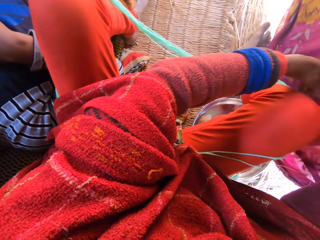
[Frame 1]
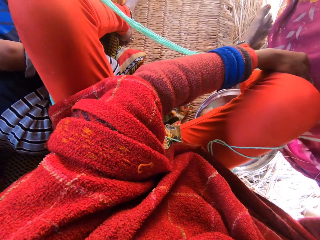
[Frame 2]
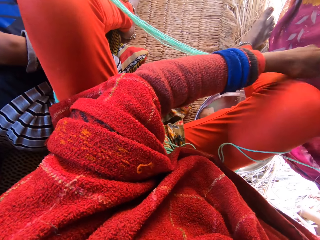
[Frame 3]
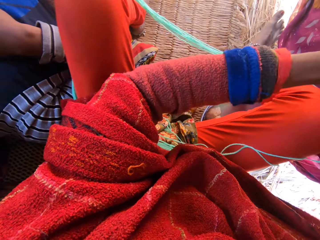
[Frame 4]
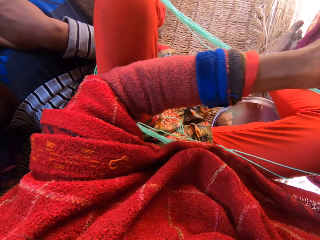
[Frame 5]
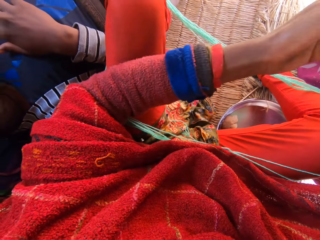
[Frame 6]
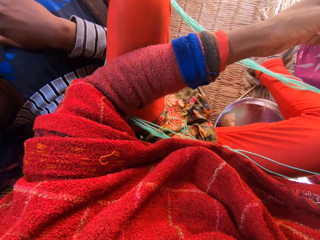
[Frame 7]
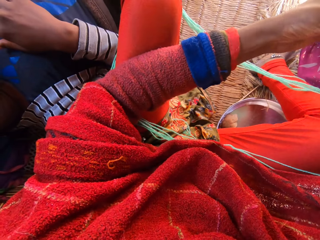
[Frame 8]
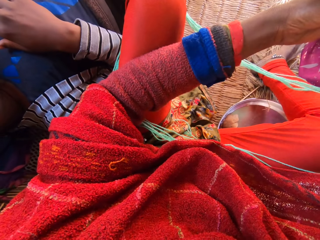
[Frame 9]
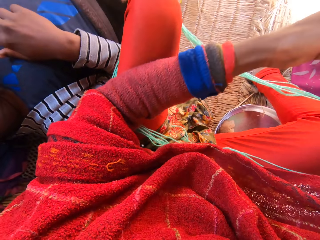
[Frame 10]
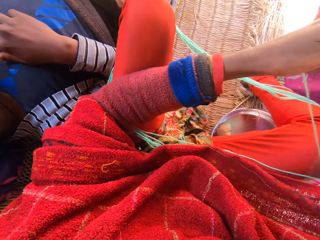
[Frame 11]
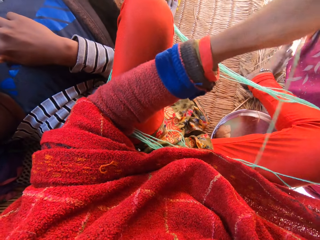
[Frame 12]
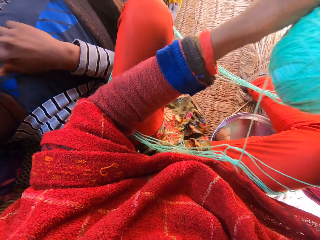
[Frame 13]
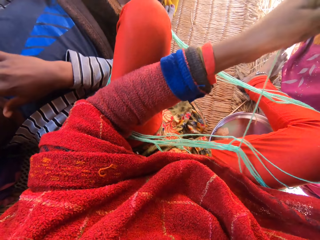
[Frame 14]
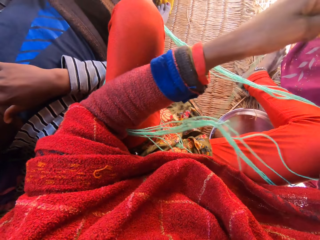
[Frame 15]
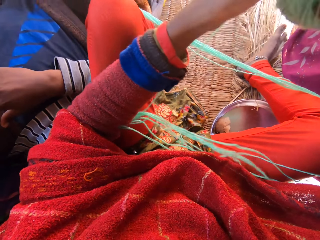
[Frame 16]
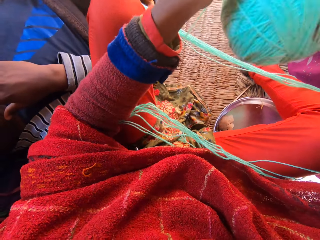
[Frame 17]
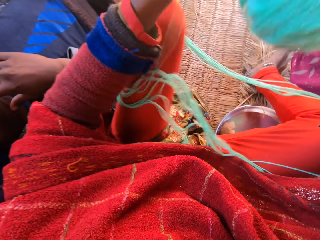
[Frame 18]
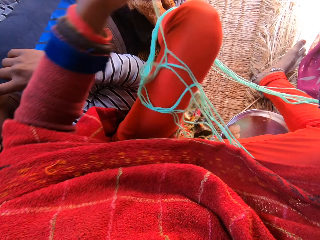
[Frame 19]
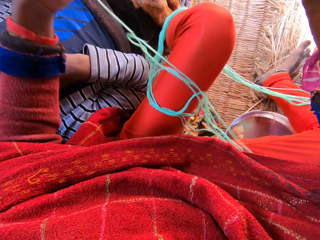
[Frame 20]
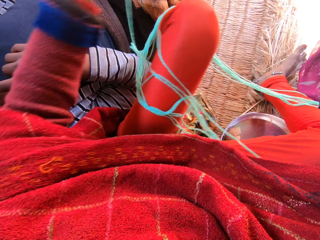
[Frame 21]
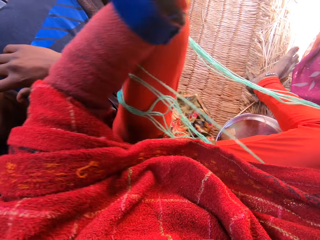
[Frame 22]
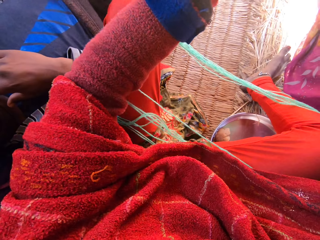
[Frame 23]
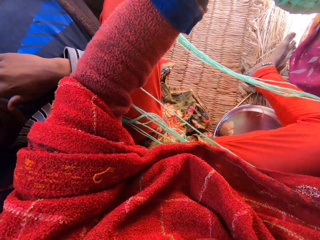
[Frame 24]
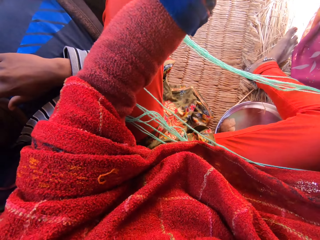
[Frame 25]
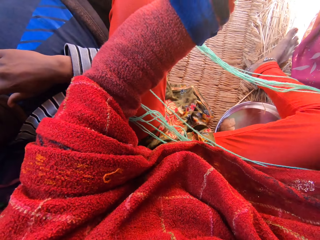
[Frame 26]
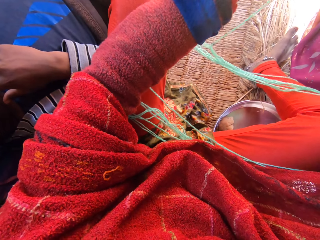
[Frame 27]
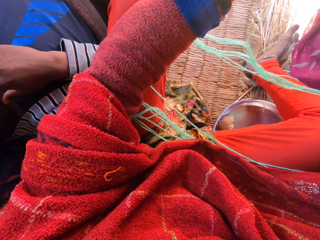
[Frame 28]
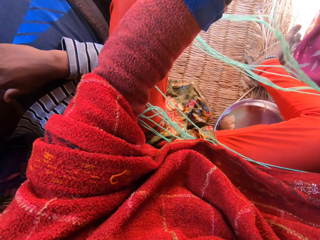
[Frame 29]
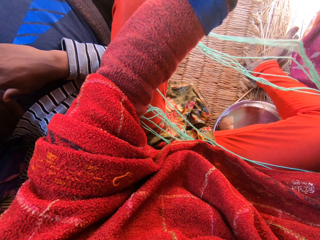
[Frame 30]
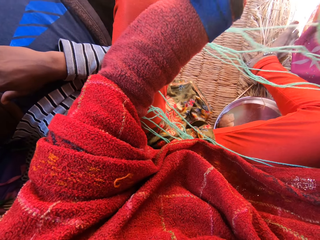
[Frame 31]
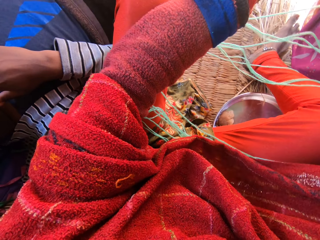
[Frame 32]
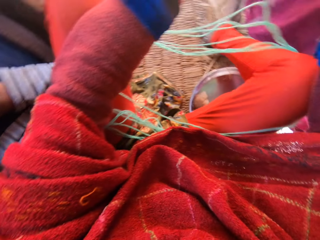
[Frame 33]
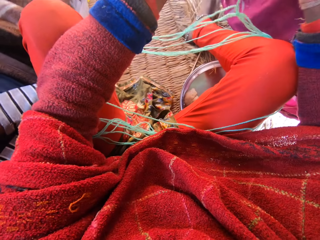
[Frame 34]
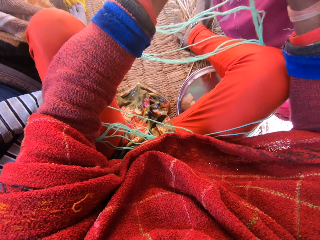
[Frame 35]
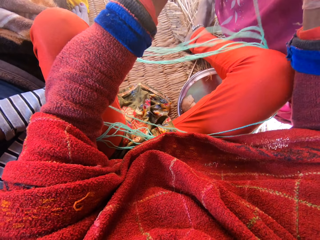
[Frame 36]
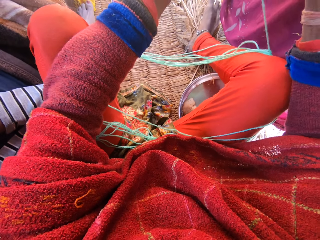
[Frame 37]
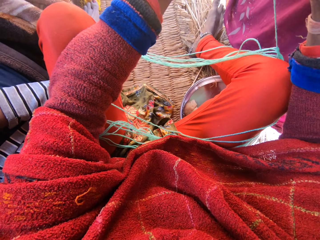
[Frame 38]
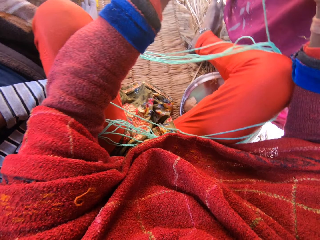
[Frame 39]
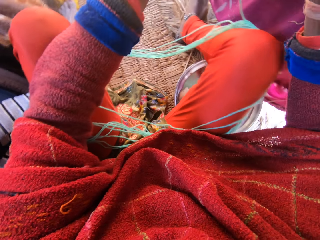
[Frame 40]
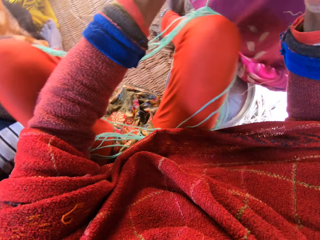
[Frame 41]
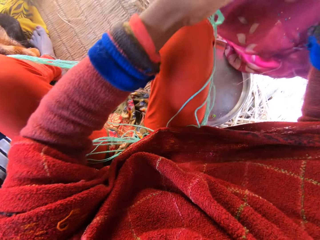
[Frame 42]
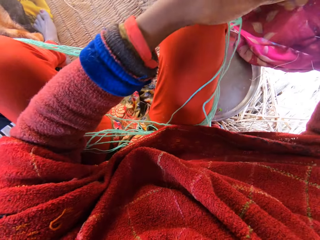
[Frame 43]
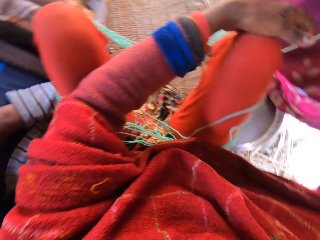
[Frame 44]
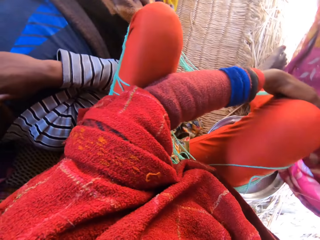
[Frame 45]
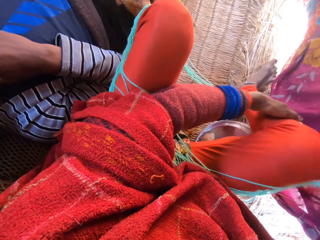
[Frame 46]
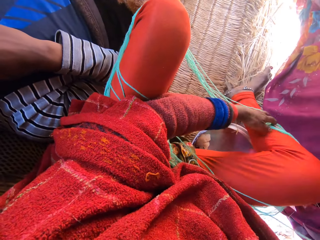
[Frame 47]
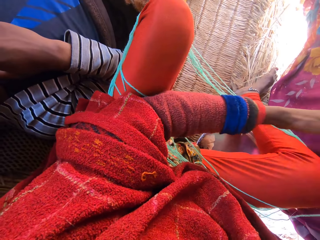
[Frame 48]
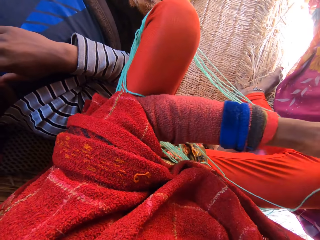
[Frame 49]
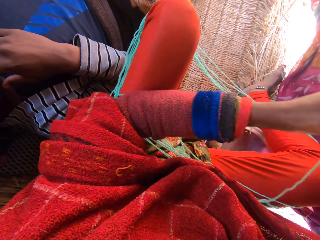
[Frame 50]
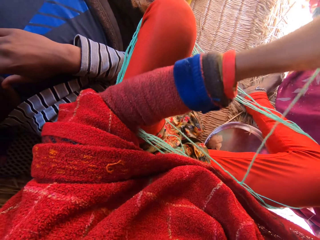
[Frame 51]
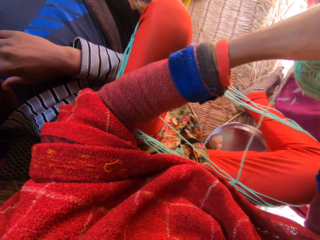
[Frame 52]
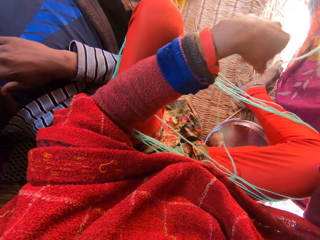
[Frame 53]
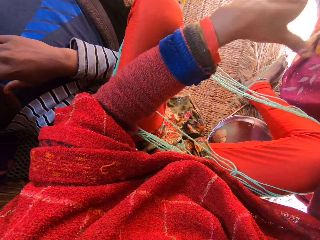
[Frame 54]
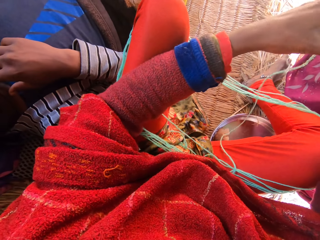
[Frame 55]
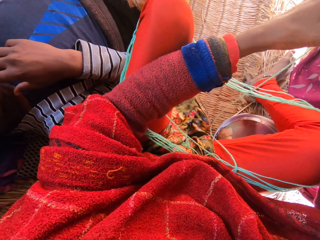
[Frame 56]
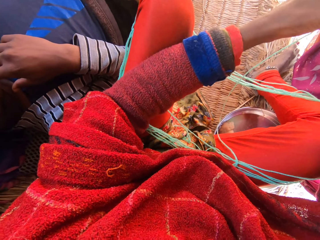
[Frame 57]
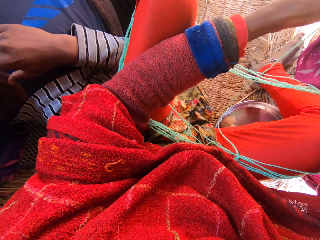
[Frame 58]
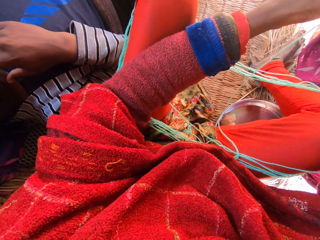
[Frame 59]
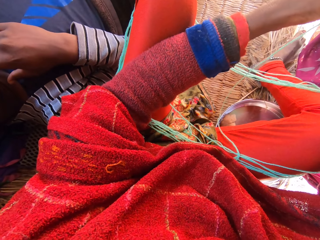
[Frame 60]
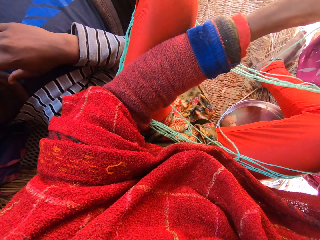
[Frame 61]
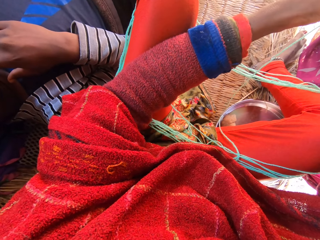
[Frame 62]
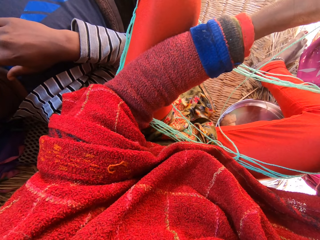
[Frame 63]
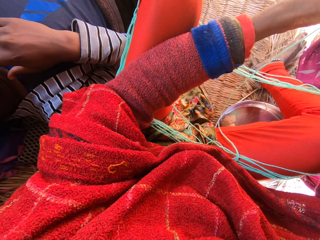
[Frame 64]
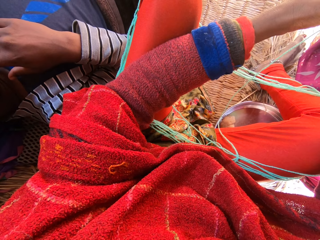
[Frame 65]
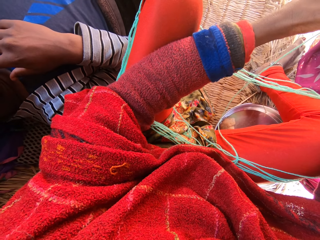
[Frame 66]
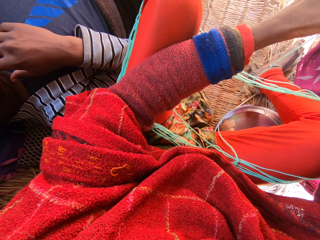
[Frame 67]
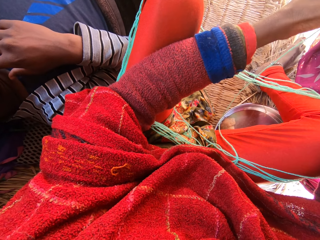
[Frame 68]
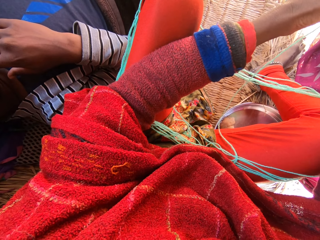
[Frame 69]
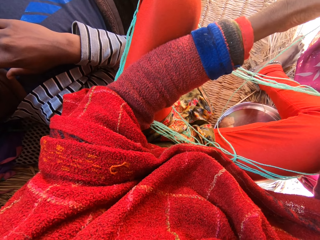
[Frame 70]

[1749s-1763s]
The camera wearer holds the thread with the left hand. They roll the thread with the left hand. They dig the left hand. They roll the thread with the left hand. They dig the left hand and turn the head left. They hold the right leg with the left hand. They dig the left hand. They roll the thread with the left hand. They dig the left hand. They hold the thread with the left hand.

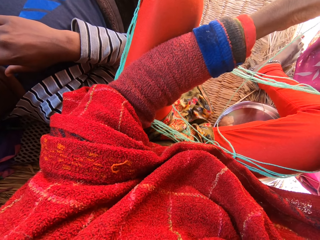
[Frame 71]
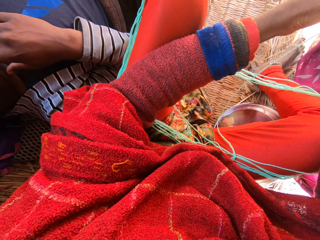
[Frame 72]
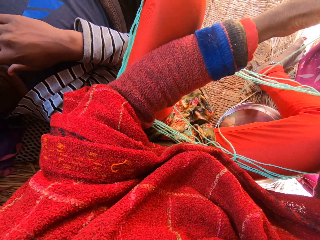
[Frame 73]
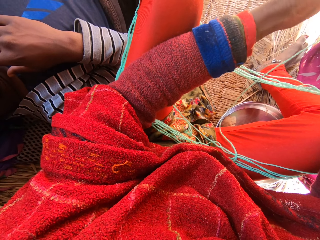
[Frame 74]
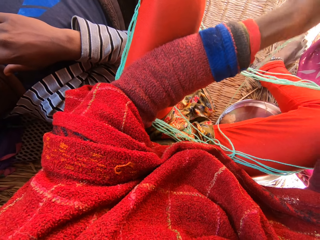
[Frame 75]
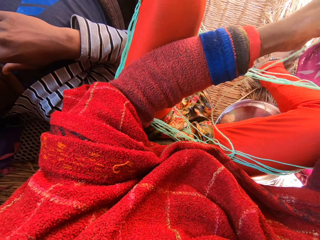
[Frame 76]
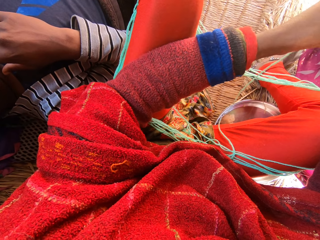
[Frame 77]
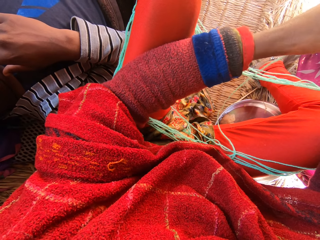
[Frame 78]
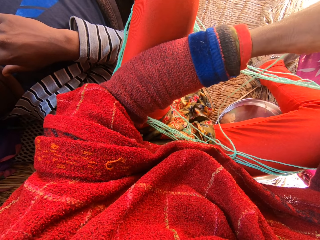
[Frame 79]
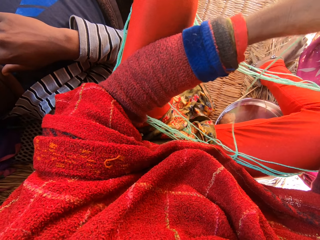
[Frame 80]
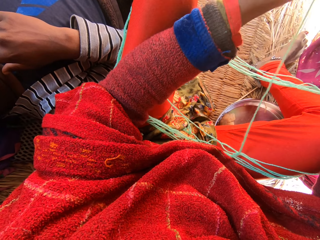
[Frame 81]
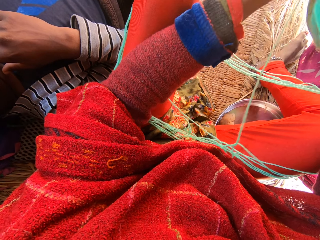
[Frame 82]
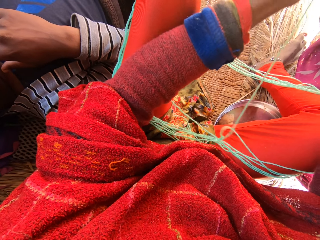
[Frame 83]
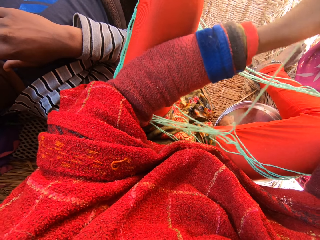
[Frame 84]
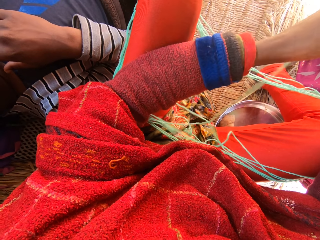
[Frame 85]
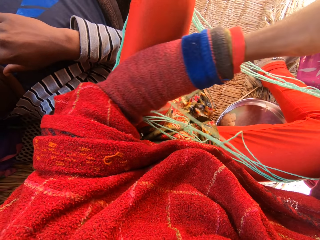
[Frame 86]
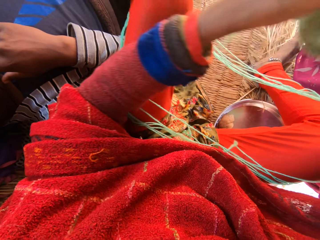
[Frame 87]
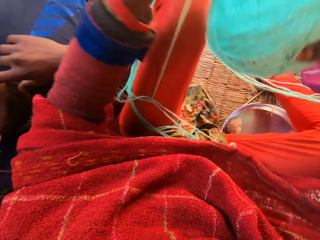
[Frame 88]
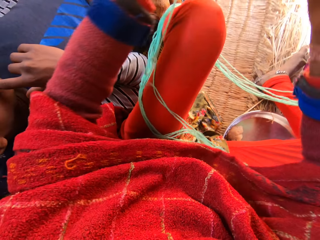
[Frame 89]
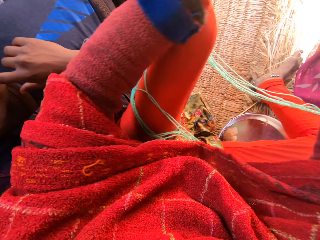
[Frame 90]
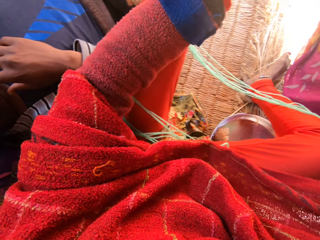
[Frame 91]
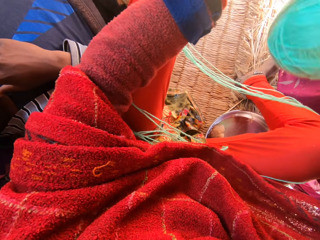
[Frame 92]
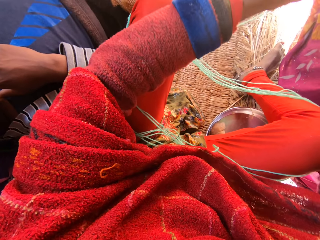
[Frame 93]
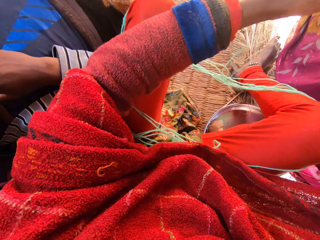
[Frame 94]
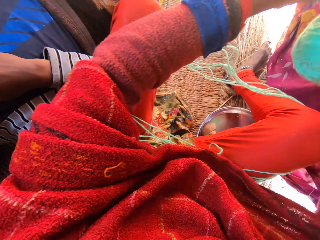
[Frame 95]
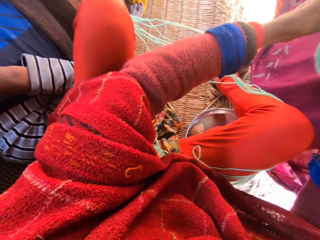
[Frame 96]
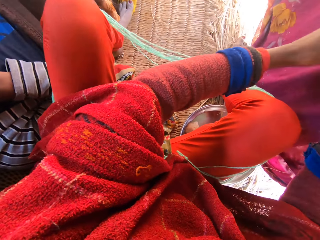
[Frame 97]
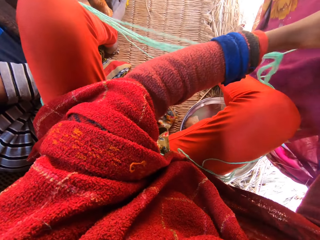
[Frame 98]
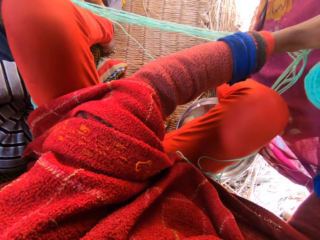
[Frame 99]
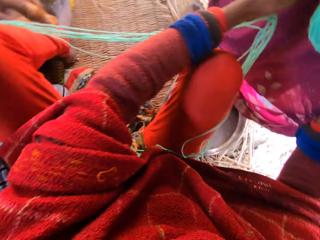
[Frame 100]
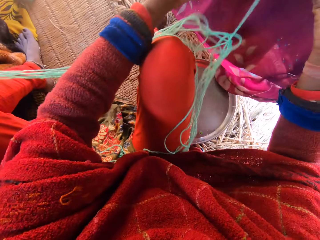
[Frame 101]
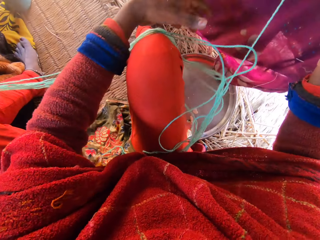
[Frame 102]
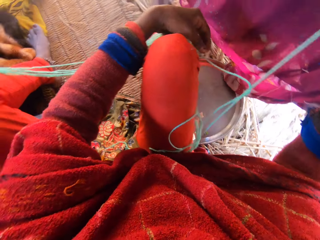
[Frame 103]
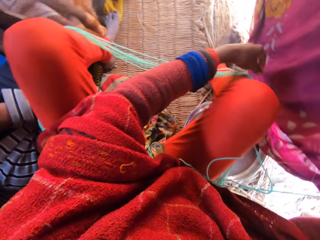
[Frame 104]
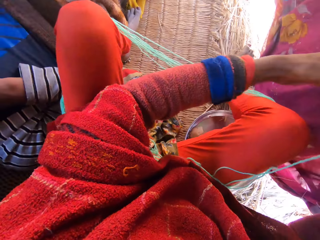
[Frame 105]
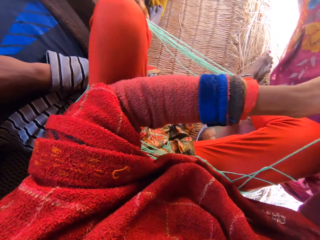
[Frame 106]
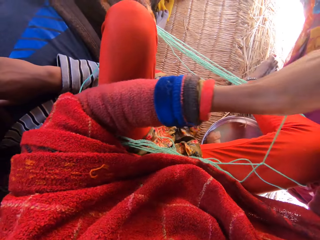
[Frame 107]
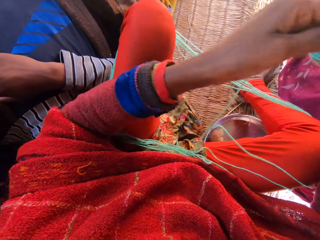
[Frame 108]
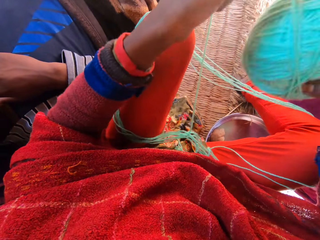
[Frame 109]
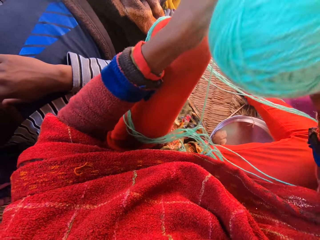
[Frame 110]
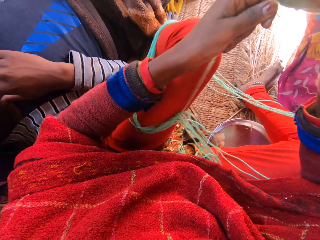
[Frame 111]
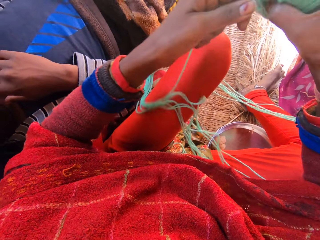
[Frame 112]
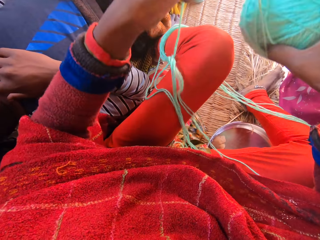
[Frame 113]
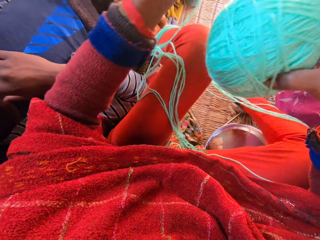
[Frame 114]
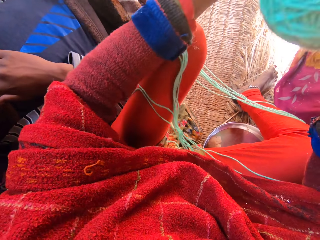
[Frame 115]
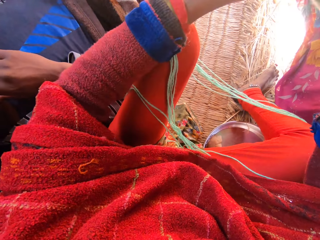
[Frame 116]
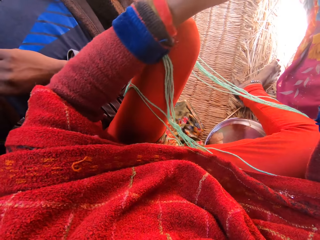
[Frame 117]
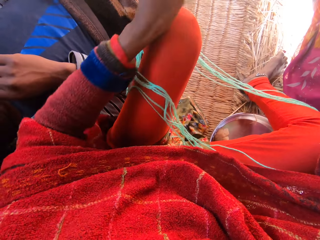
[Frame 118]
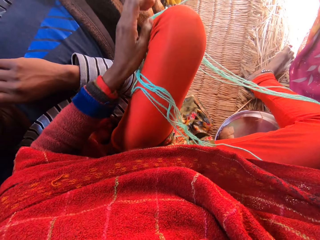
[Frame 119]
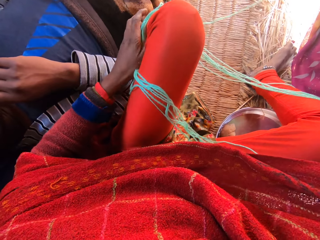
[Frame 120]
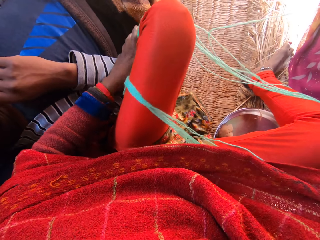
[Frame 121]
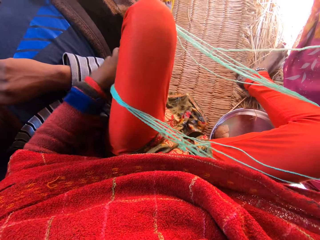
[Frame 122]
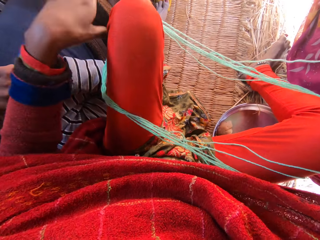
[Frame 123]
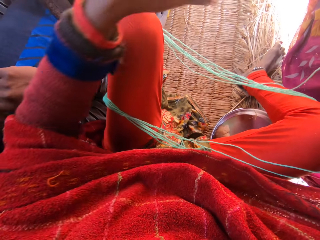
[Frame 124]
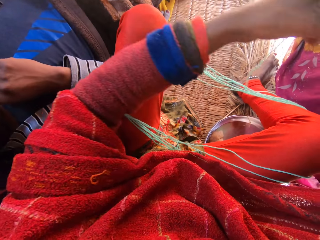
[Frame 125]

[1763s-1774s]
The camera wearer rolls the thread with the left hand. They dig the left hand. They roll the thread with the left hand. They dig the left hand. They roll the thread with the left hand. They dig the left hand. They turn the head left. They dig the left hand. They hold the thread with the left hand. They roll the thread with the left hand. They move the thread with the left hand. They dig the left hand and hold the thread with the left hand.
